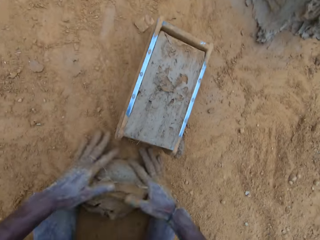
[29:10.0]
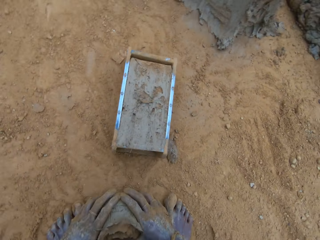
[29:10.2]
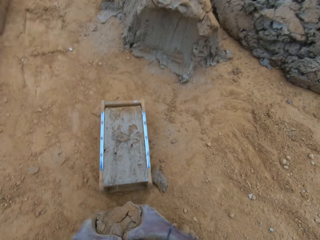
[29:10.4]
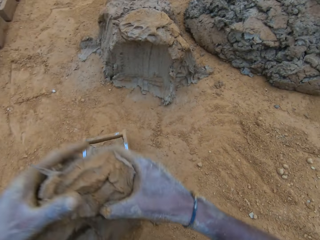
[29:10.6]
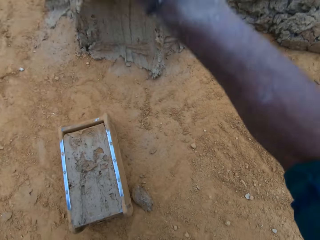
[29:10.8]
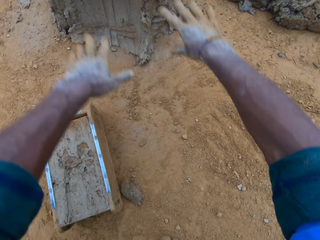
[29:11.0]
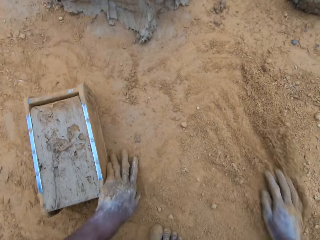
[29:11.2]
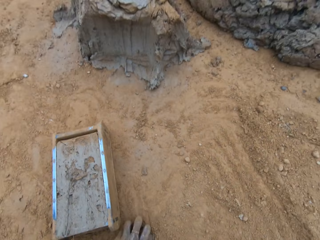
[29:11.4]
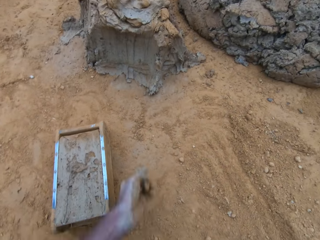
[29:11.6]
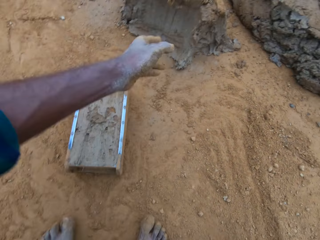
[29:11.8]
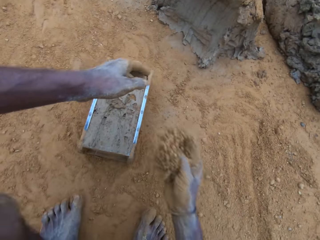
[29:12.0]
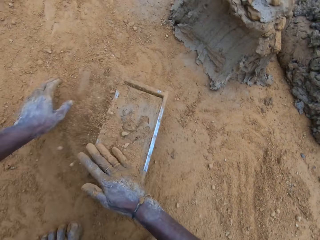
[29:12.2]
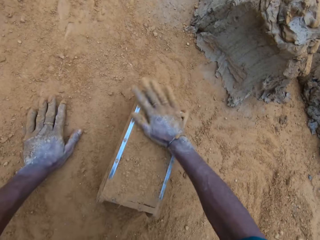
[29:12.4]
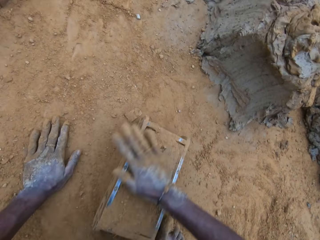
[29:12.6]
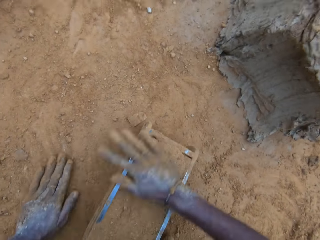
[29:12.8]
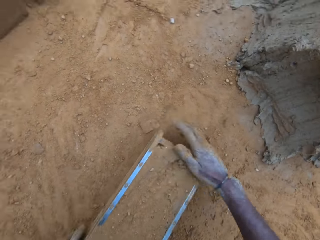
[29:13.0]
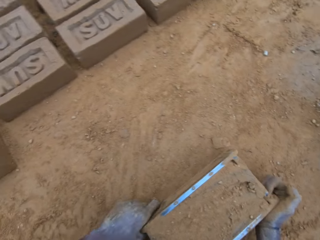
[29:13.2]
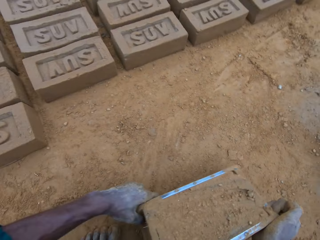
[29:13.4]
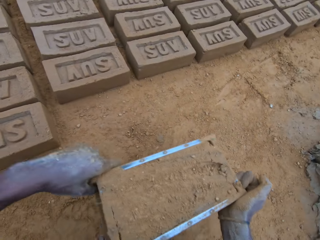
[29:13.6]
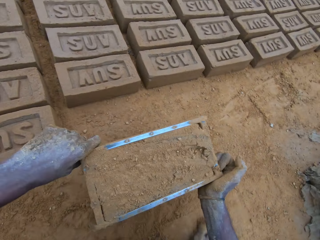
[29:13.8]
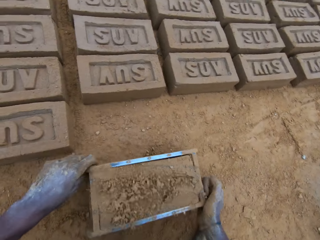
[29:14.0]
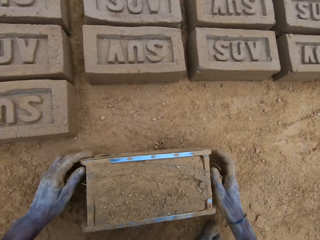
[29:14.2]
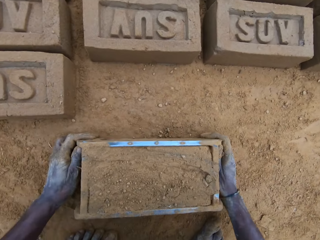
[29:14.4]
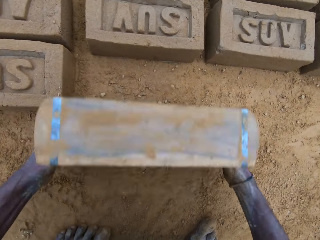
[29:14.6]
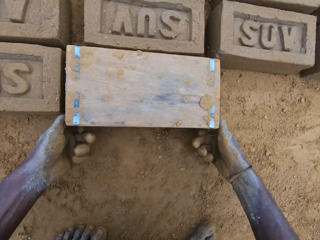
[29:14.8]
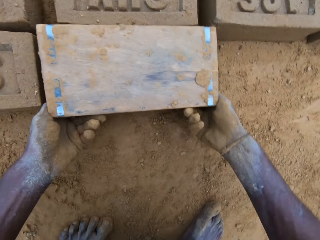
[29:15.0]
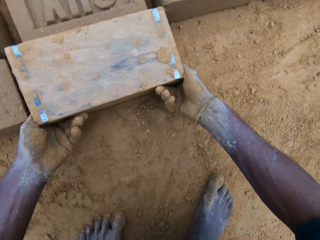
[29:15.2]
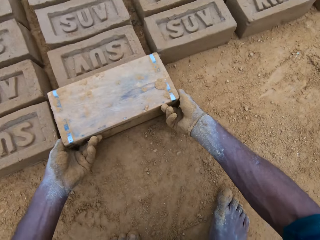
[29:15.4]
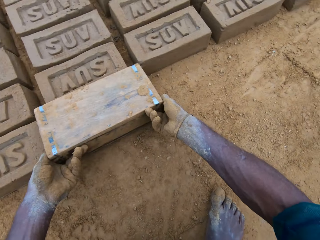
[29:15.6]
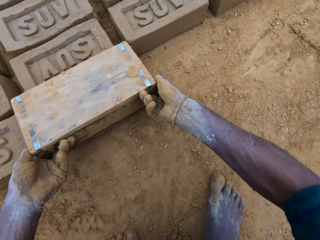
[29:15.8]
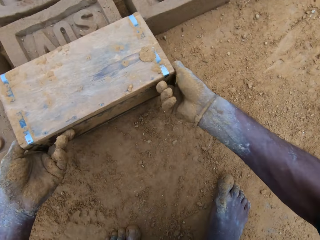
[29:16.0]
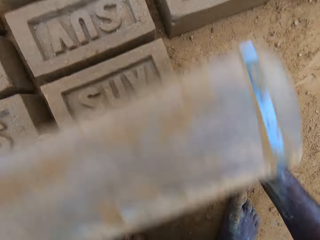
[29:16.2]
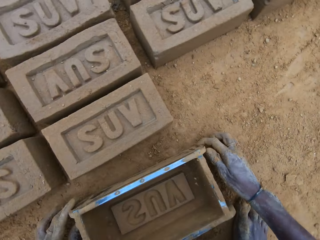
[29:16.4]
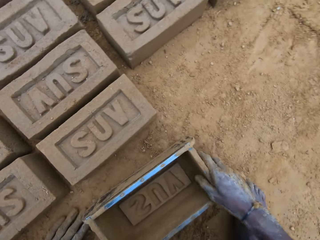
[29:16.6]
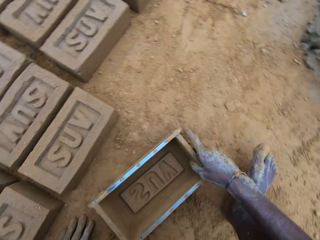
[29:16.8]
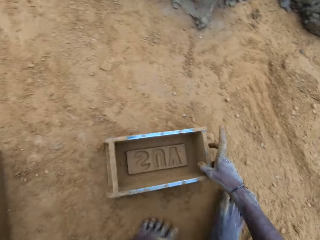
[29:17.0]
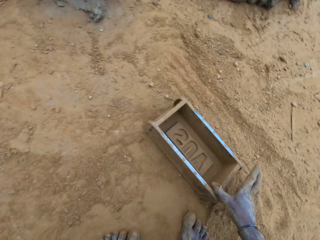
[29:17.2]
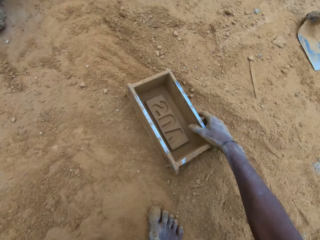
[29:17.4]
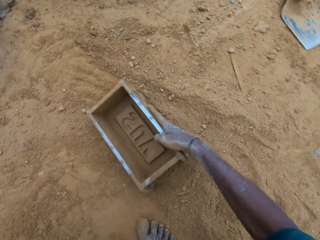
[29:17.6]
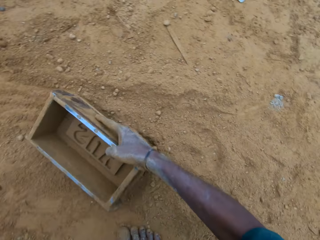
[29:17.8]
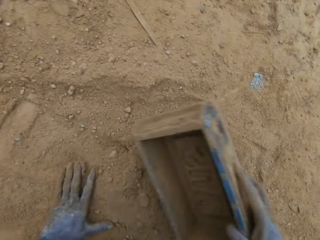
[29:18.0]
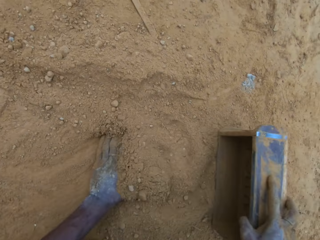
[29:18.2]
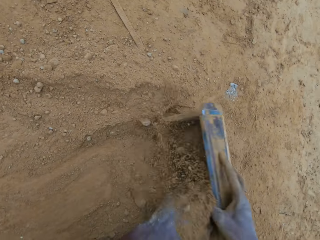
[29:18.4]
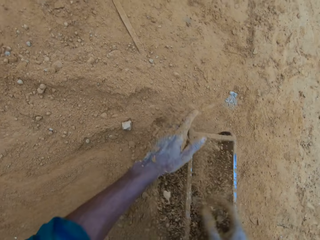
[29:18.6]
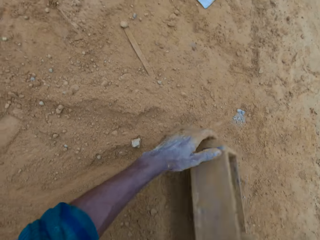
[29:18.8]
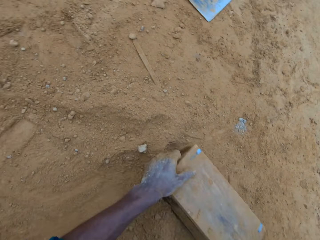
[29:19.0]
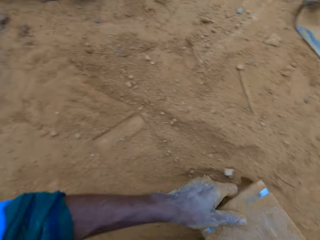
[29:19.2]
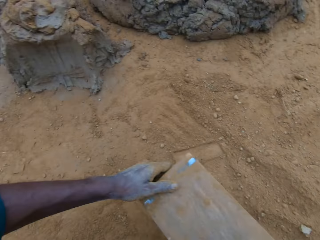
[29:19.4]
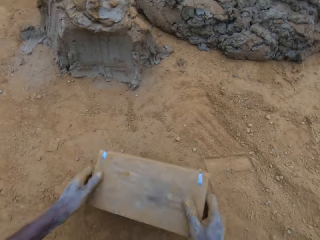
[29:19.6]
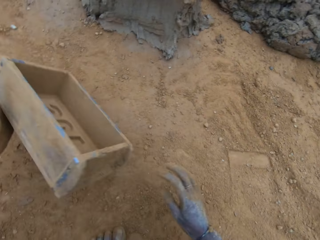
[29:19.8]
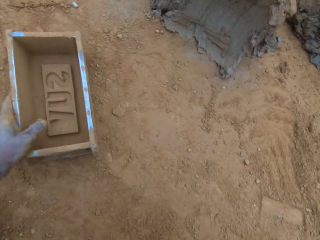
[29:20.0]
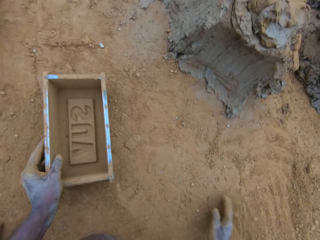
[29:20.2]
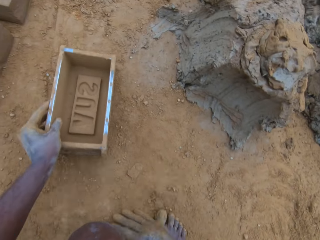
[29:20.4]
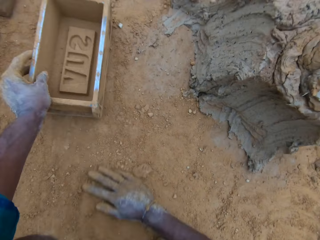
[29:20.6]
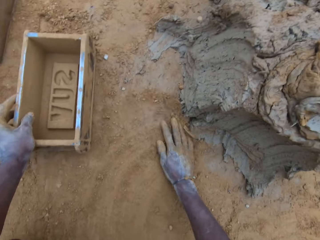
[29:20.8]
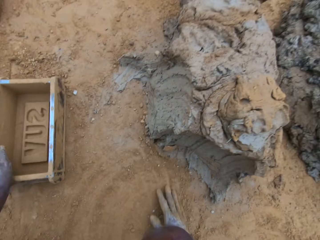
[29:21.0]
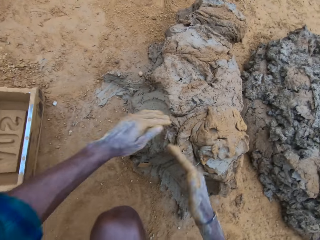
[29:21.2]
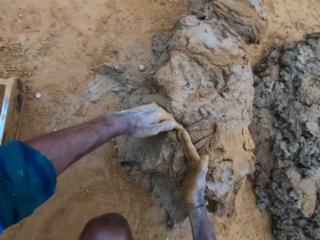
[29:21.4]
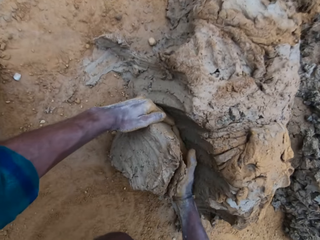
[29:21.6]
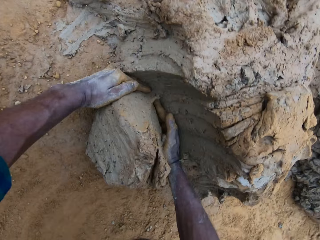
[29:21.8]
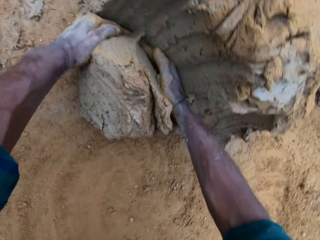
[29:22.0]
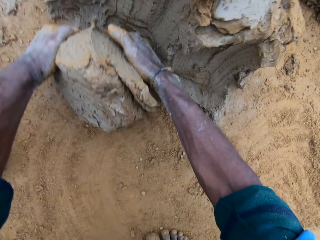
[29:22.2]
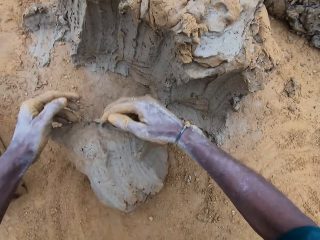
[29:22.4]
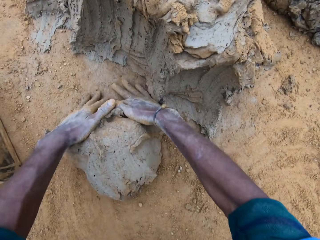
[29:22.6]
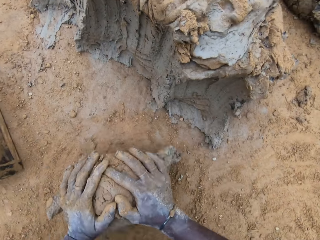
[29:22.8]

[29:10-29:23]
The camera wearer scoops the excess mud or mortar. He rubs the mud with the soil. He throws the cut out mortar with the rest. He scoops soil. He pours soil in the brick mould or block mold. He holds the brick mould. He carries the block mold. He pours the mud on the ground. He removes the mortar from the block mold. He places the brick mould on the ground. He puts soil in the brick mould. He pours soil from the brick mould. He places the brick mould on the ground. He rubs his hands with soil on the ground. He cuts the mortar with his hand. He scoops the mud.

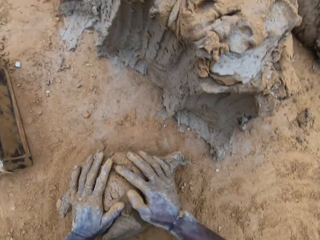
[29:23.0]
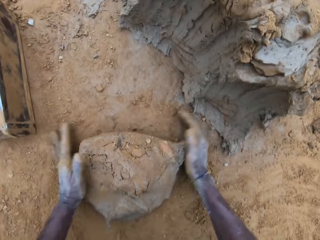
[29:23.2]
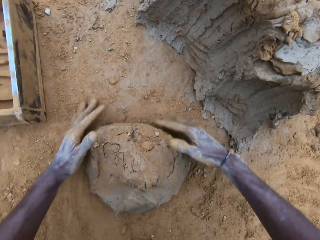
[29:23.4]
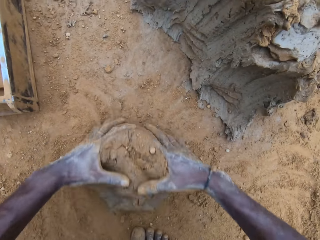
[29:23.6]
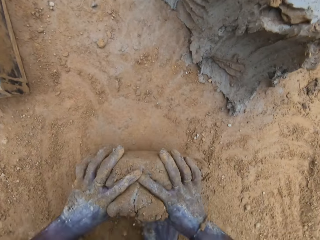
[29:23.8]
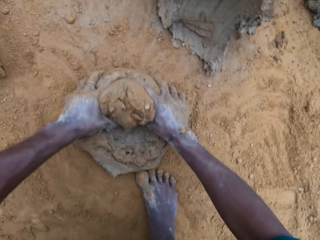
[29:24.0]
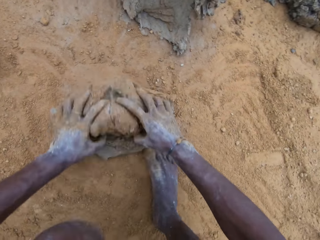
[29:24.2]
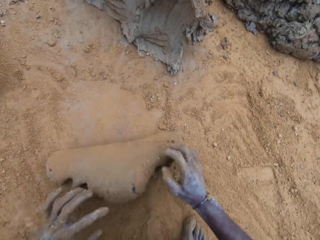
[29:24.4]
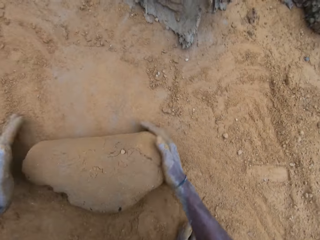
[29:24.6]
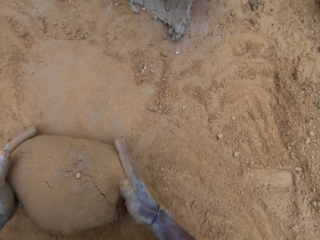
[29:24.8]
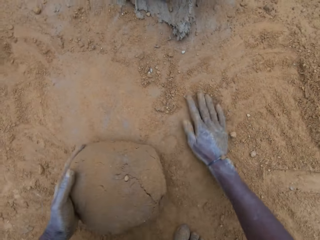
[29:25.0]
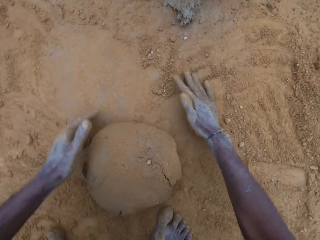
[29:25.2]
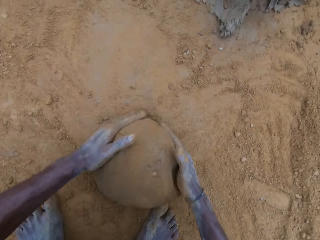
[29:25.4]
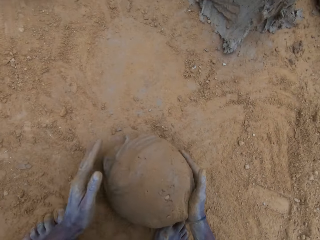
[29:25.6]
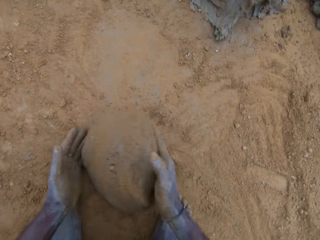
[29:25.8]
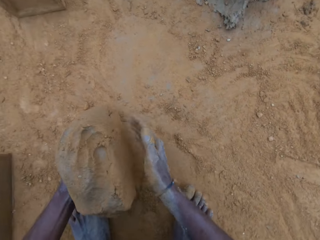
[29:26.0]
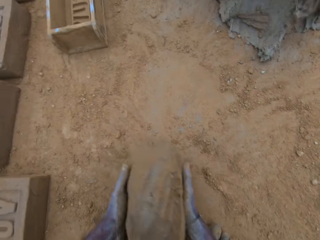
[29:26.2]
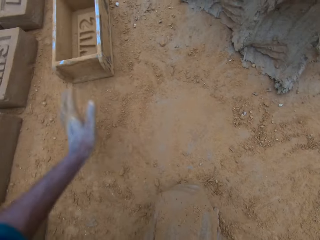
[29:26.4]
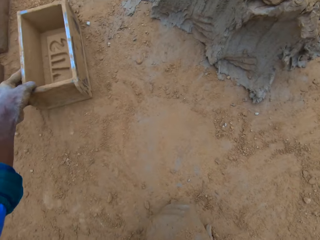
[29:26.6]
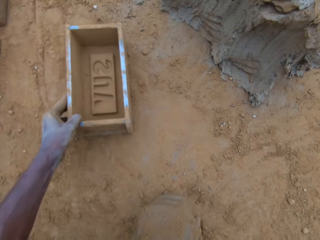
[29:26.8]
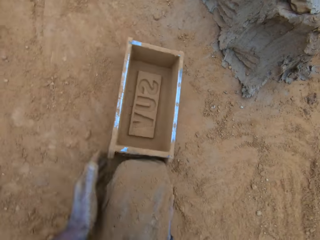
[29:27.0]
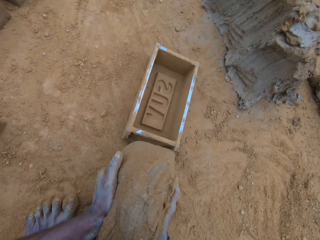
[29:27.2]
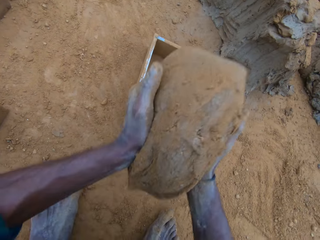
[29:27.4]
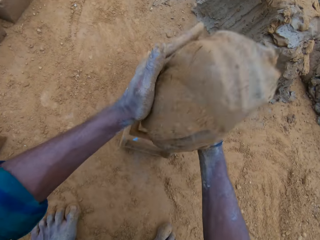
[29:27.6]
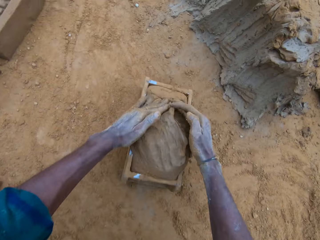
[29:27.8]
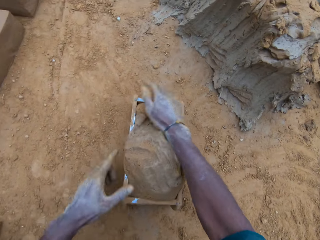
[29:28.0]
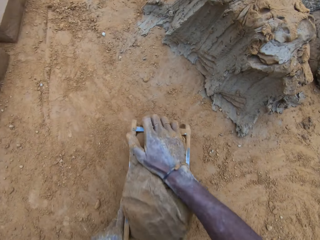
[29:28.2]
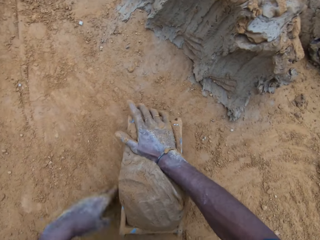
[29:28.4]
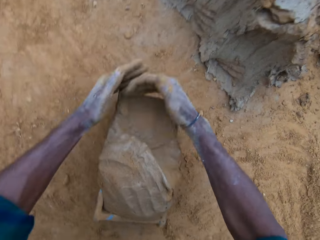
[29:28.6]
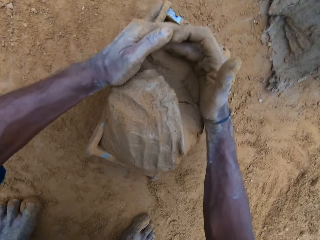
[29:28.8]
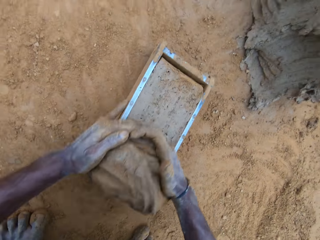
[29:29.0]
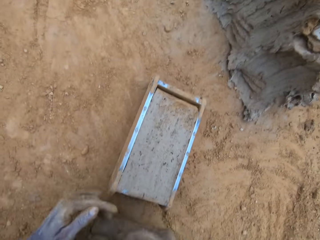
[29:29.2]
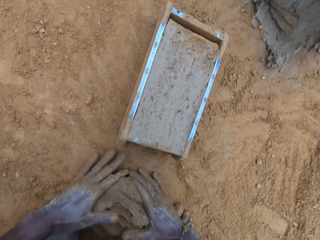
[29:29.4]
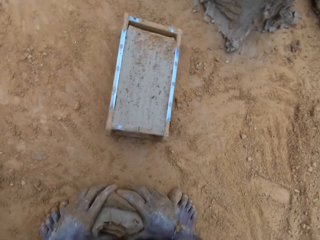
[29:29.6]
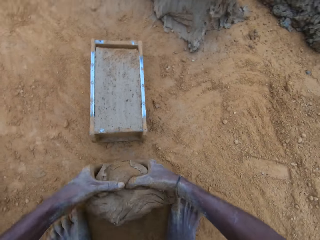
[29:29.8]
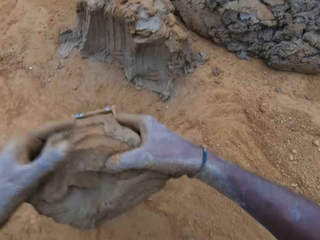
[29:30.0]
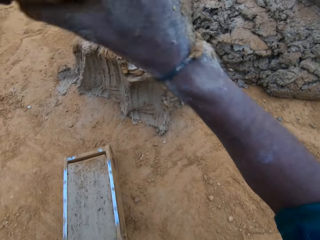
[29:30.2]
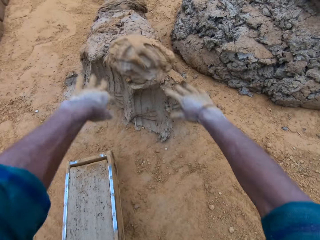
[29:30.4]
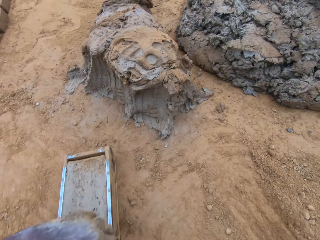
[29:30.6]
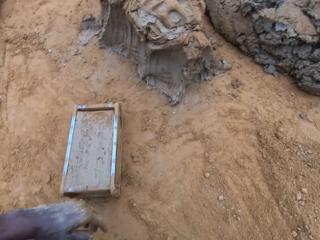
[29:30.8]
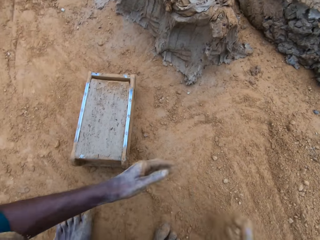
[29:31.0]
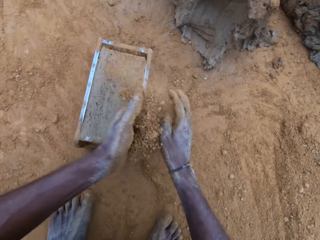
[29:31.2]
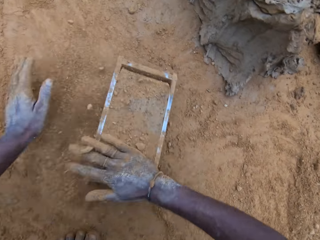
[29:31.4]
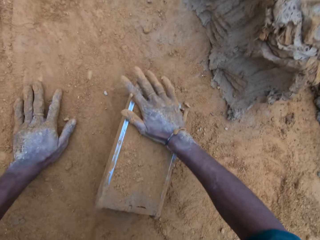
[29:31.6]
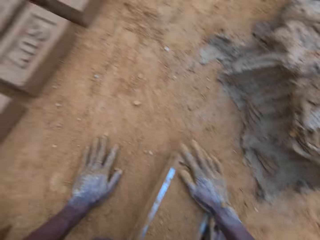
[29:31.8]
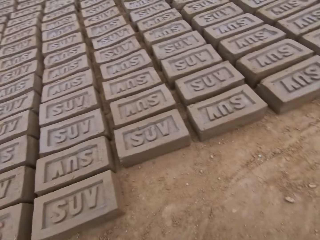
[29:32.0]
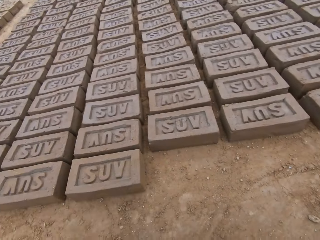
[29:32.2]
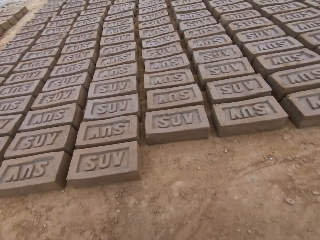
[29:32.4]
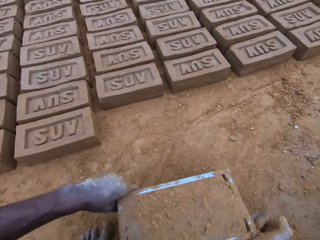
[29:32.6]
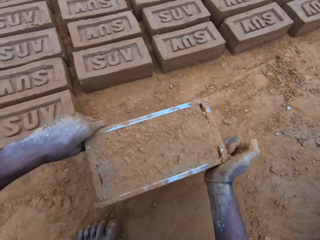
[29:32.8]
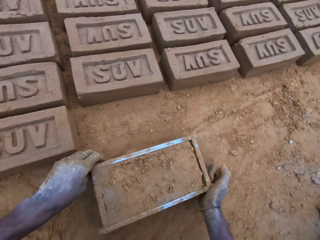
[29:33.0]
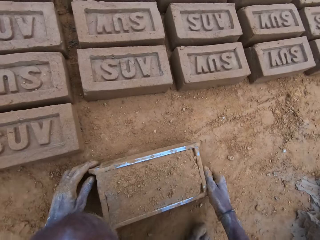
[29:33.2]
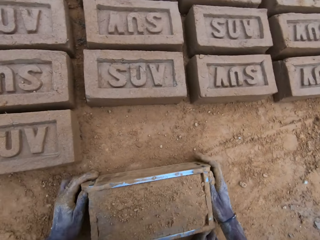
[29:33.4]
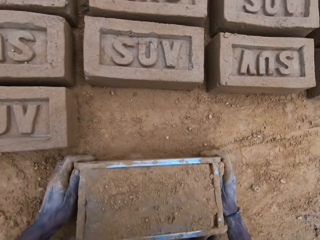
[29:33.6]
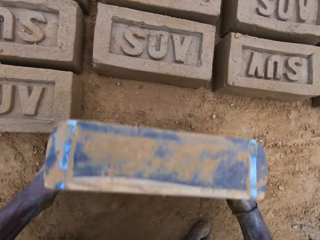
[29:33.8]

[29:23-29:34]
The camera wearer rubs the mud with the soil. He mixes the mortar or mud with sand on the ground. He drags the brick mould or block mold on the ground and adjusts the block mold. He puts the mud in the brick mould. He scoops the excess mud. He cuts the mortar with his hand. He rubs the scooped mud with the soil. He throws the cut out mortar with the rest. He scoops soil from the ground. He pours the soil on the brick mould. He looks at the bricks.
